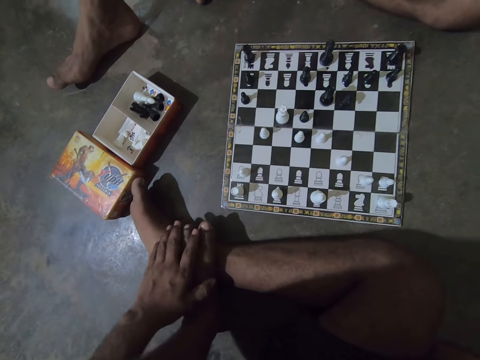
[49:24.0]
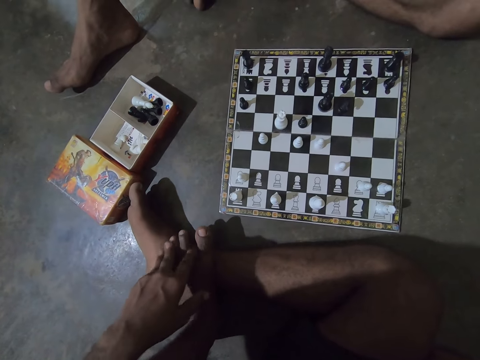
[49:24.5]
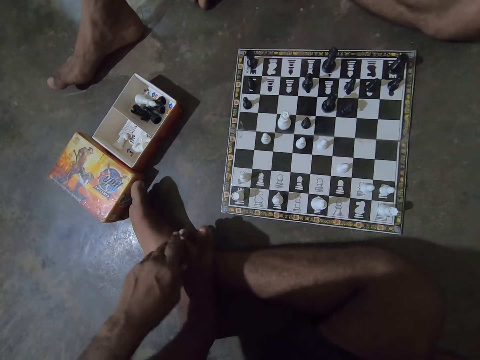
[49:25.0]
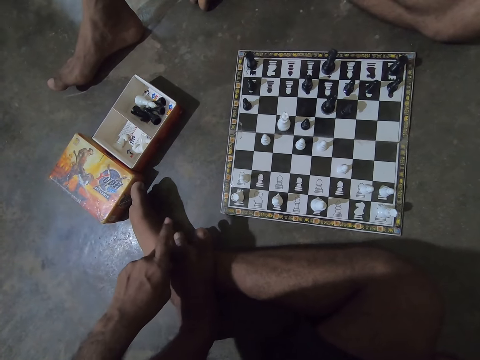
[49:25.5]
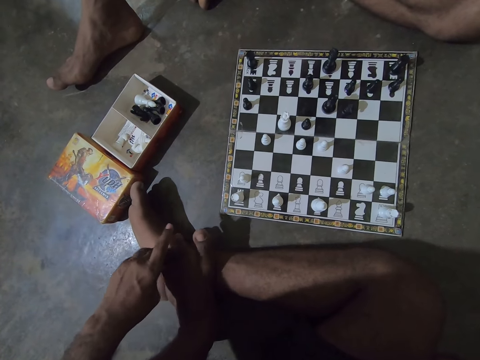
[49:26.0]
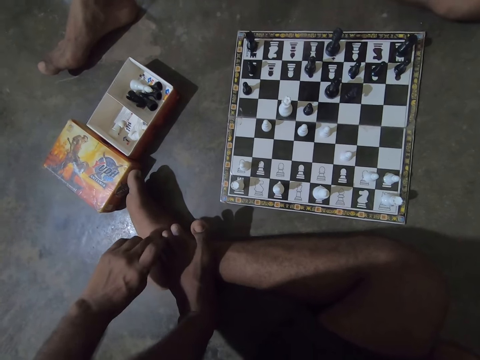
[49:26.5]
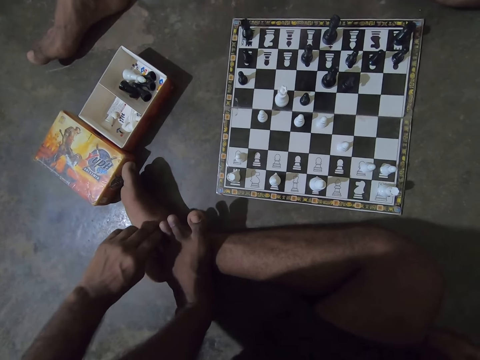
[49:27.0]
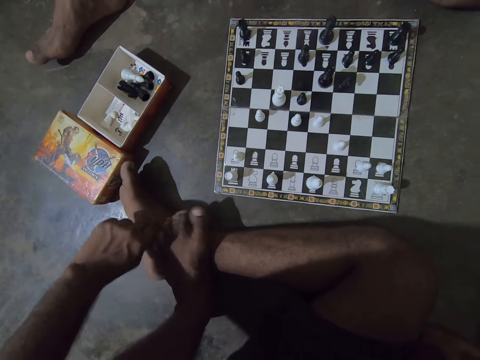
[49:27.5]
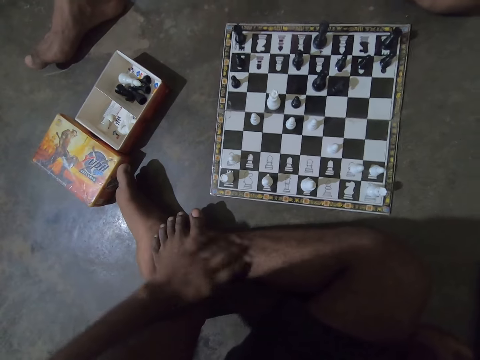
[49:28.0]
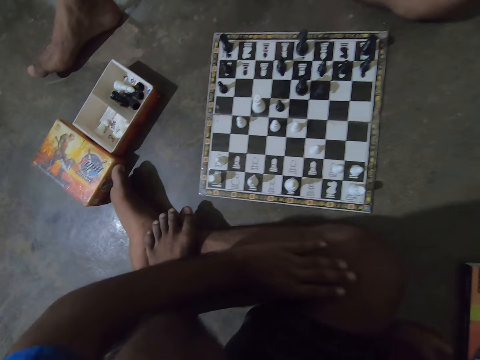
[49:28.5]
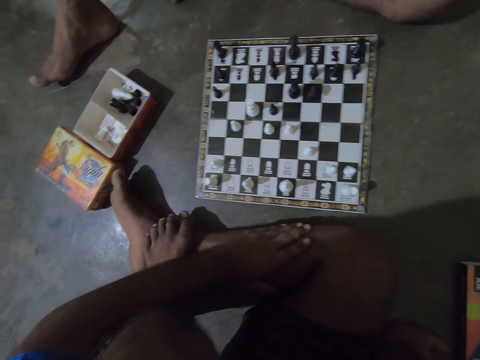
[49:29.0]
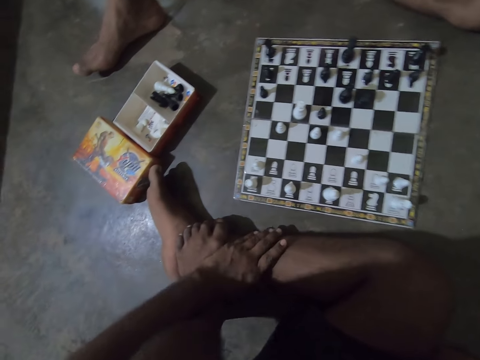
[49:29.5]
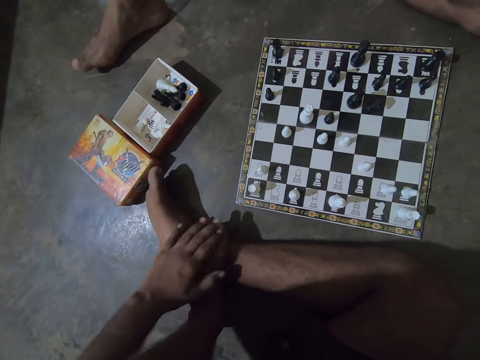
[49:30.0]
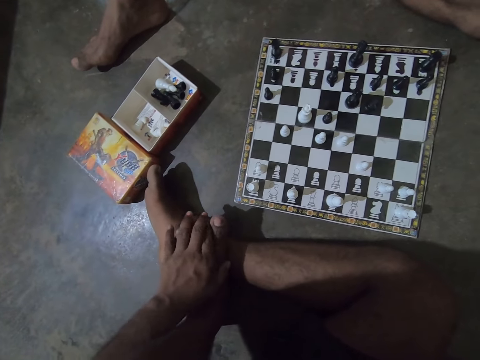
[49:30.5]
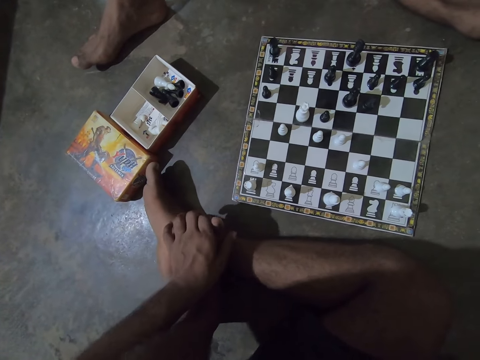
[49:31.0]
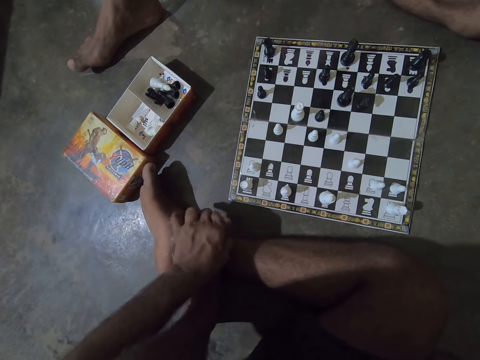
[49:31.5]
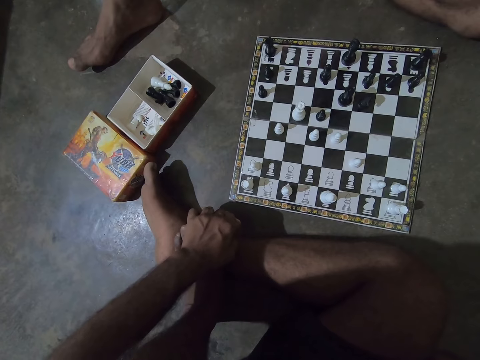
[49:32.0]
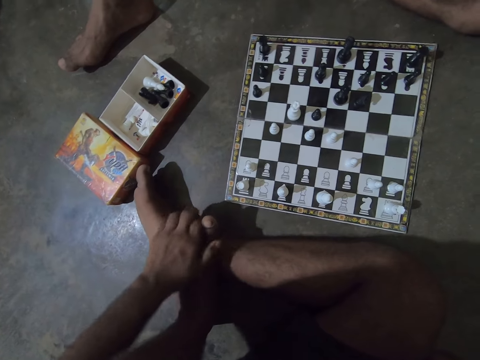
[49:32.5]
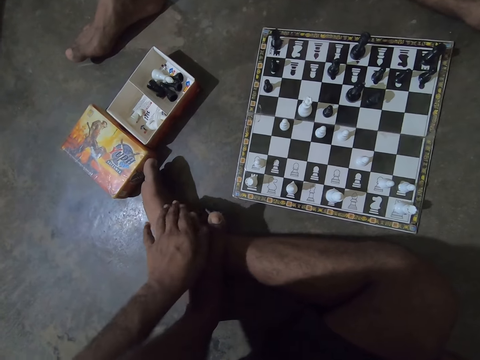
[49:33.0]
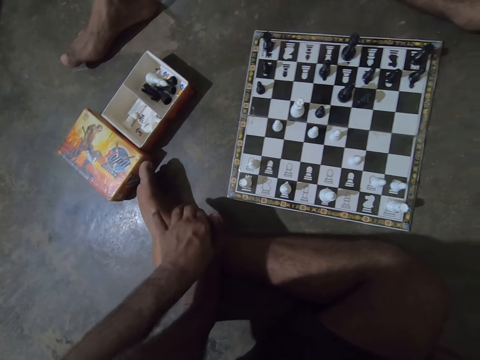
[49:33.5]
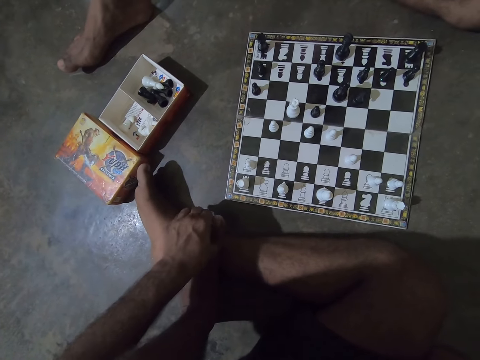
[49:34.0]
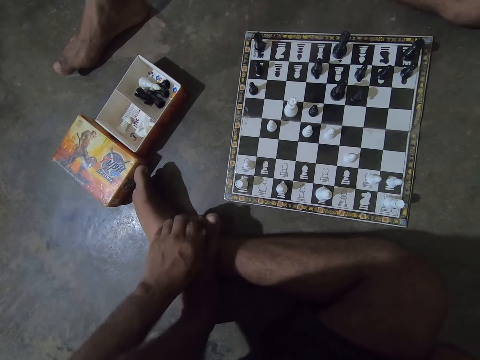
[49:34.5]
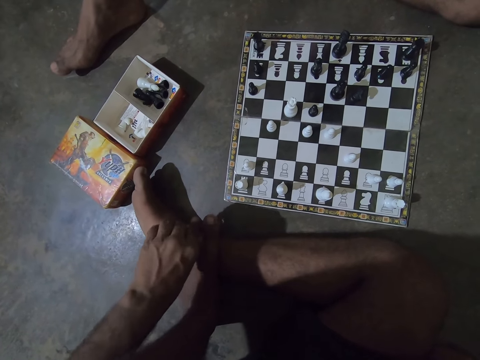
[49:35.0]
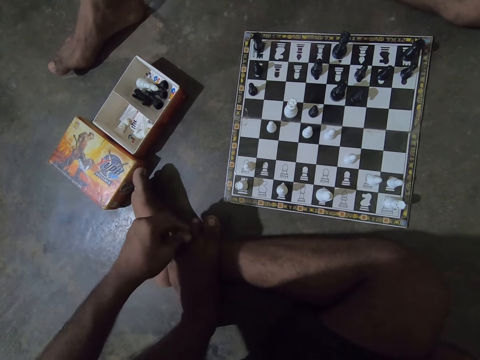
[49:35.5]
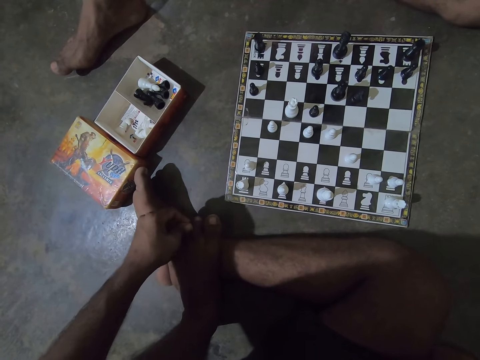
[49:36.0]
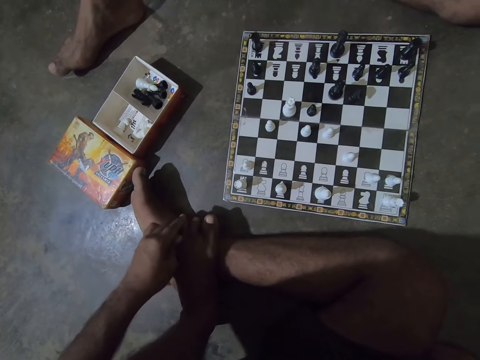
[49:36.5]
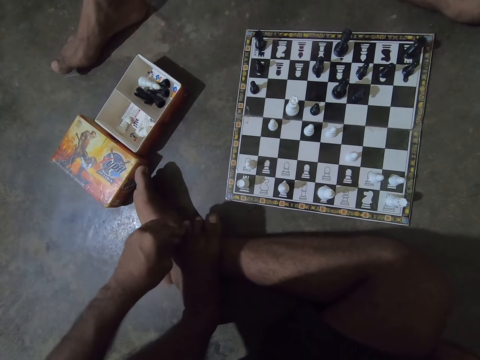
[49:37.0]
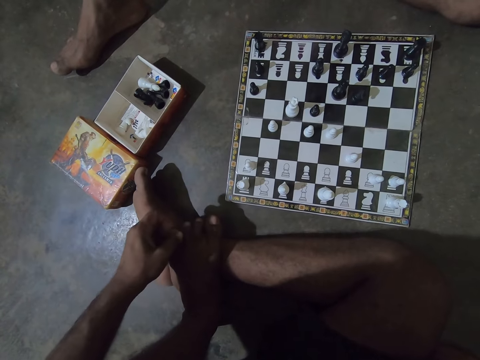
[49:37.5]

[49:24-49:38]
The camera wearer rubs his left hand on his right leg. He rubs his left hand on his left foot. He massages his feet.

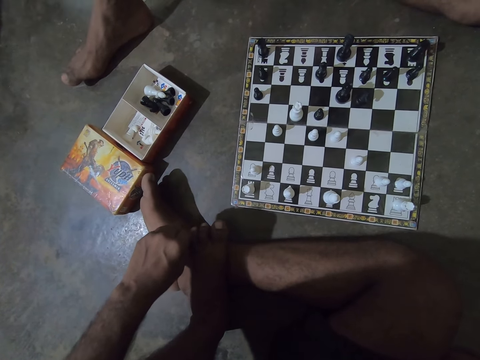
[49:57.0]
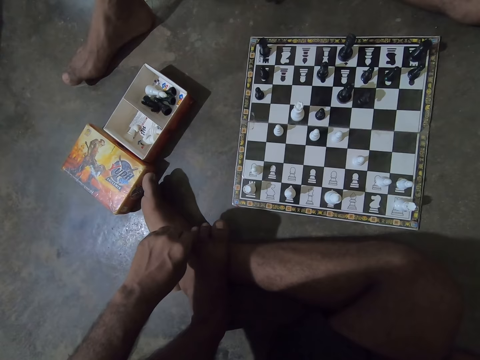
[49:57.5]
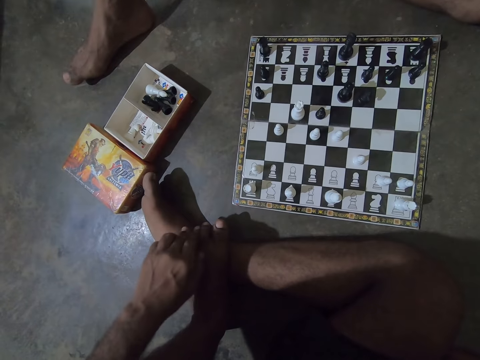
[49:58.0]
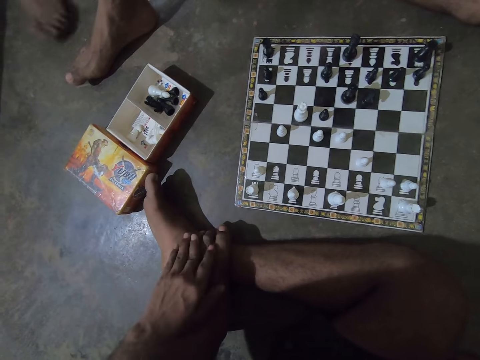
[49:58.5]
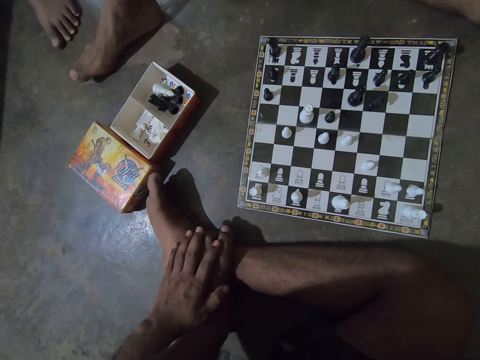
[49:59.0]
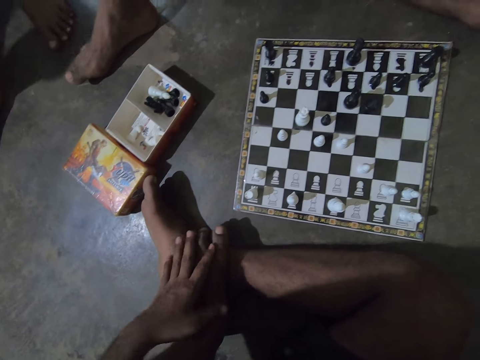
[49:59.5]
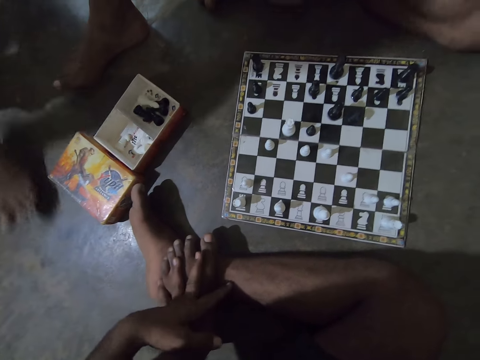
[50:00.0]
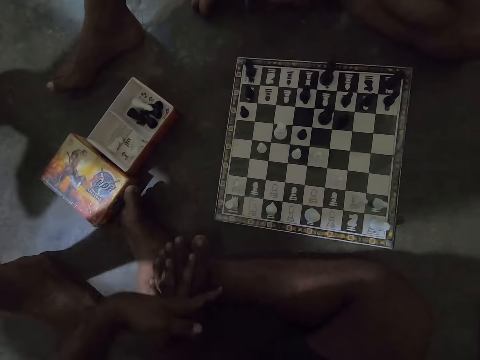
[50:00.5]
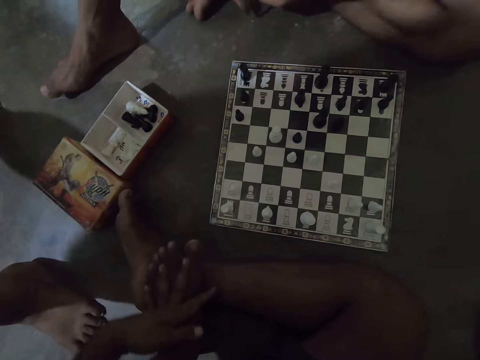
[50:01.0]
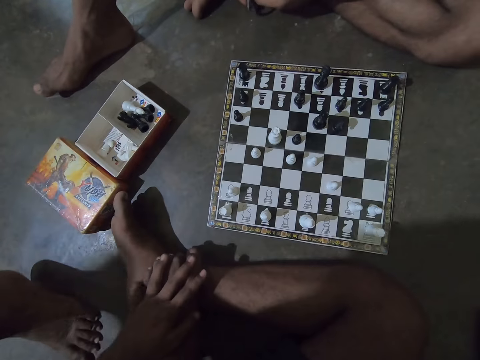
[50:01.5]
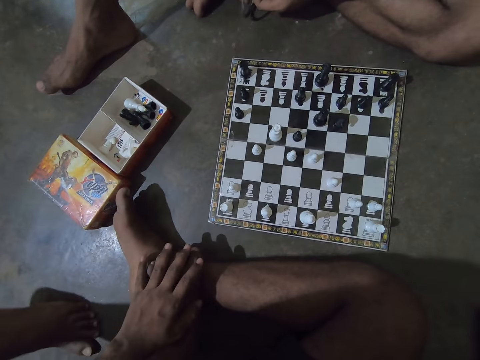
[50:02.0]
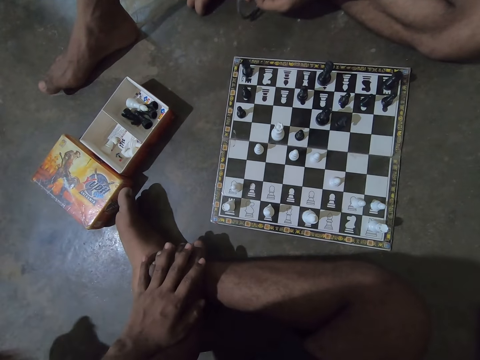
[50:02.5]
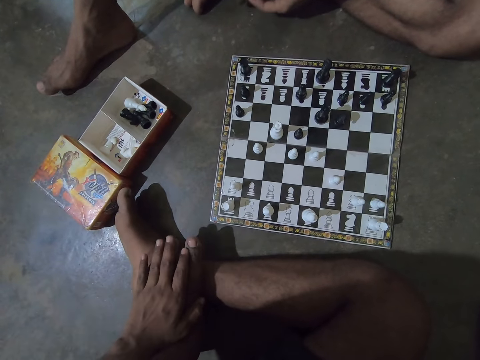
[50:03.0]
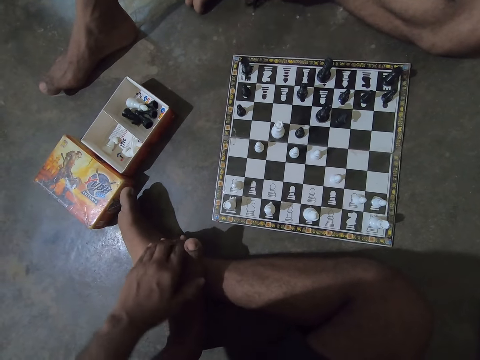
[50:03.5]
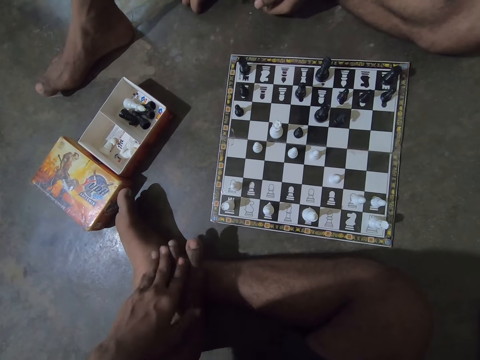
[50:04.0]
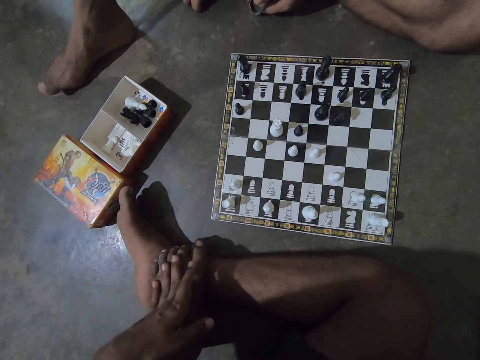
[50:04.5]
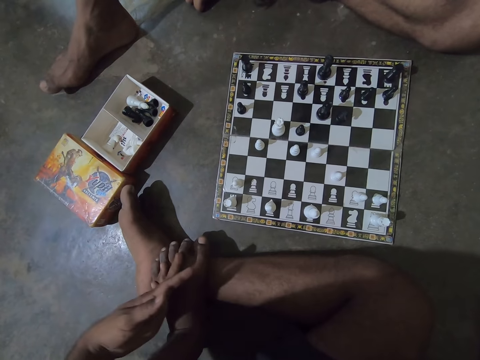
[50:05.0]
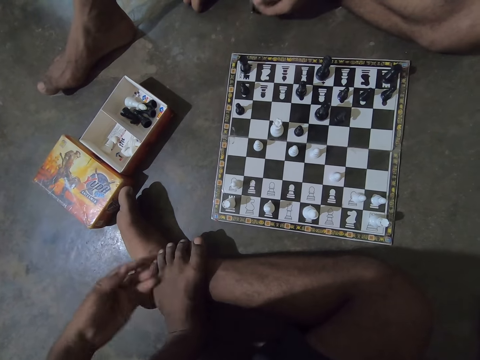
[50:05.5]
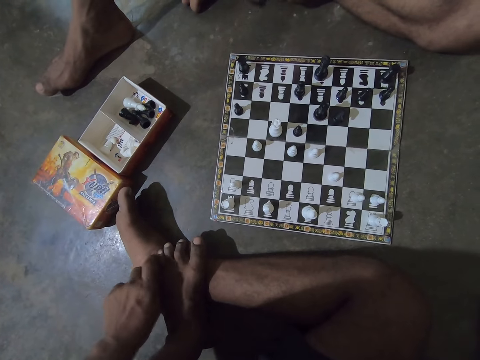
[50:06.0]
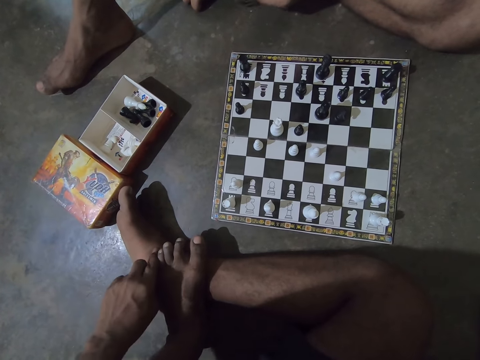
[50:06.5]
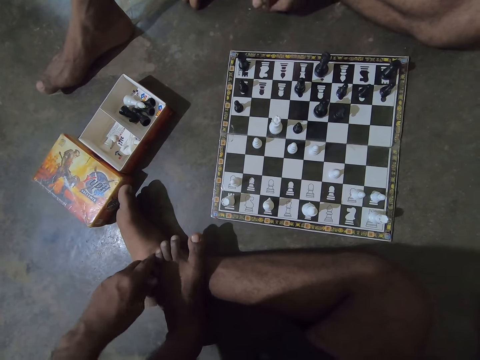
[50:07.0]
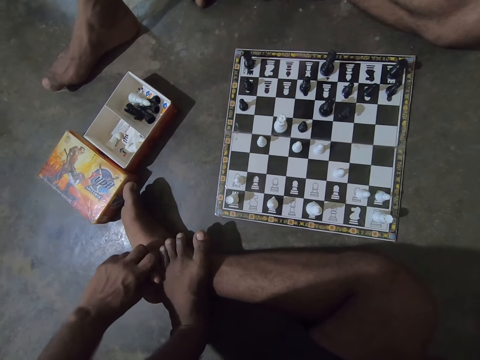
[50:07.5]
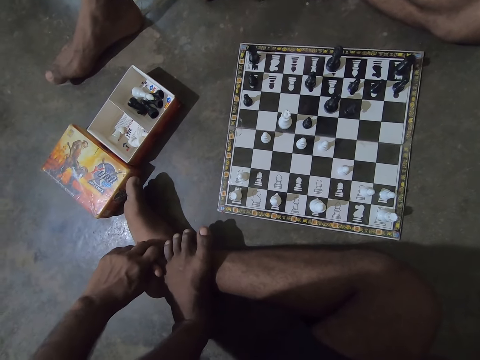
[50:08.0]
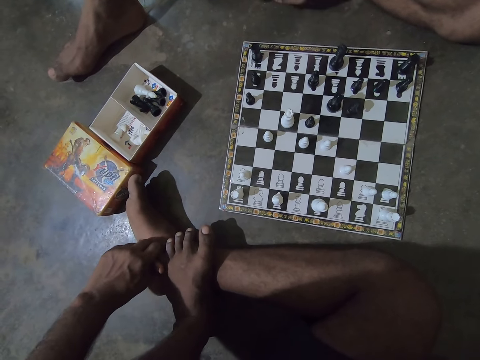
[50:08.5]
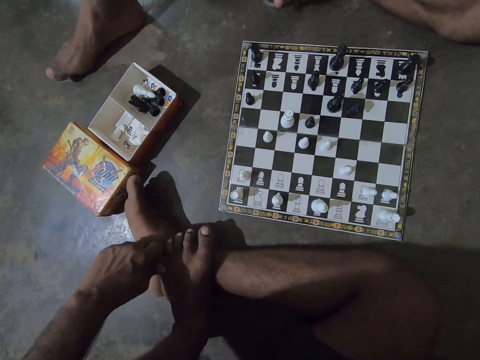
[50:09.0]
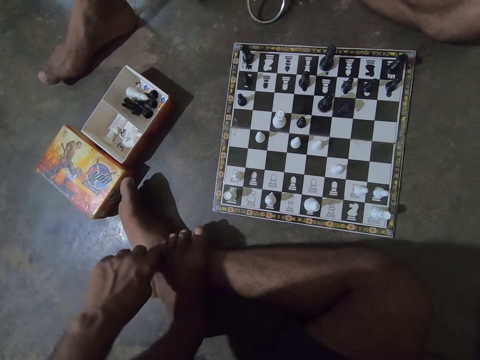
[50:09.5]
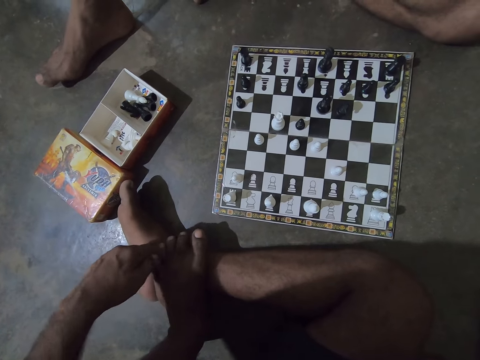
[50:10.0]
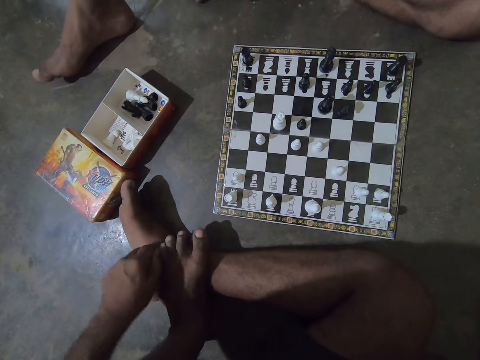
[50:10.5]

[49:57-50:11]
A man walks into the sitting room past the camera wearer. Another man plays with a ring on the floor. A person taps a bangle on the floor. The camera wearer rubs his foot. The person taps the bangle on the floor.
